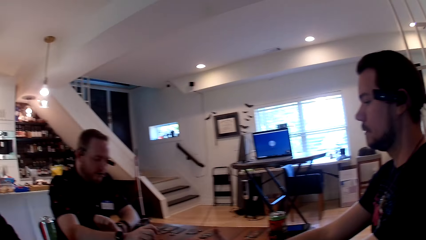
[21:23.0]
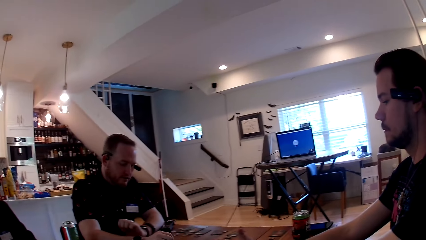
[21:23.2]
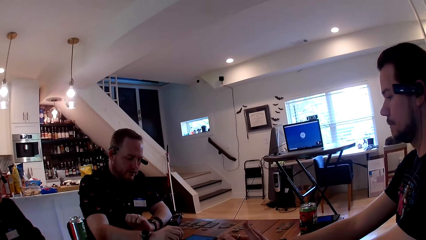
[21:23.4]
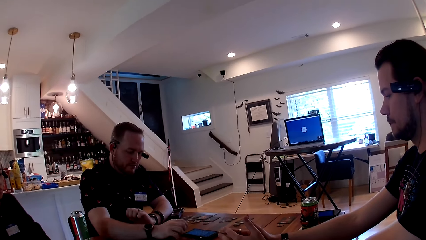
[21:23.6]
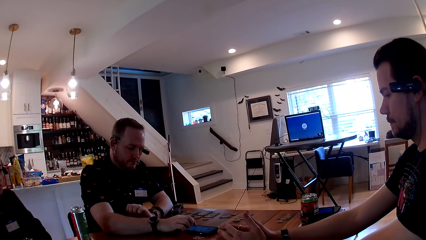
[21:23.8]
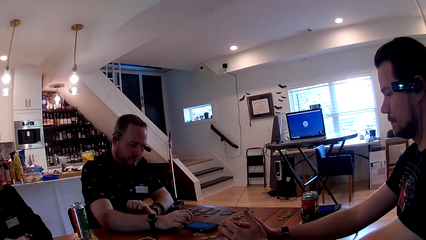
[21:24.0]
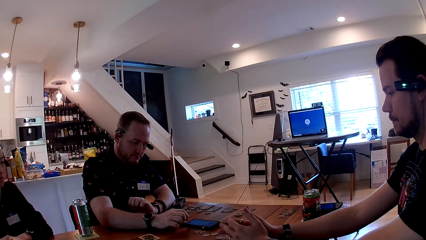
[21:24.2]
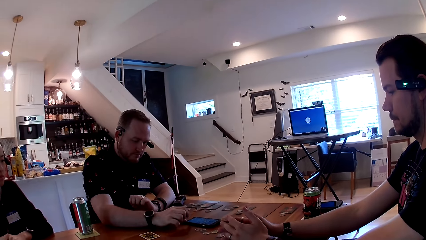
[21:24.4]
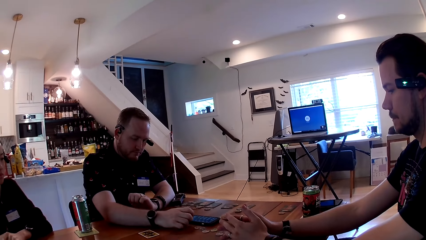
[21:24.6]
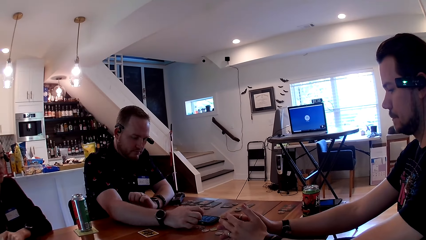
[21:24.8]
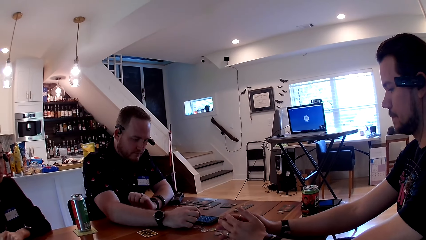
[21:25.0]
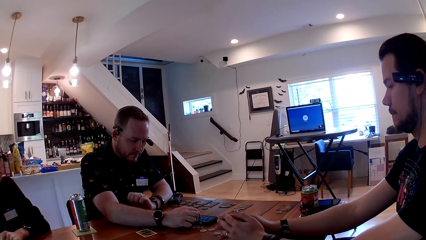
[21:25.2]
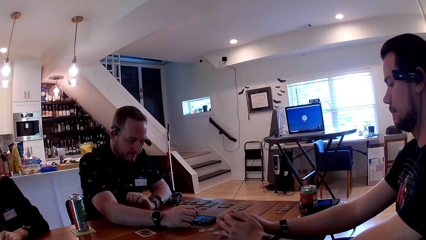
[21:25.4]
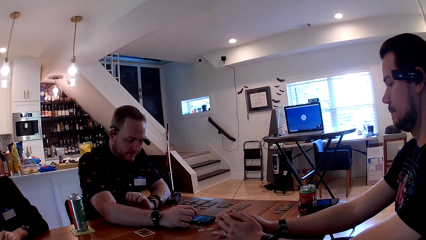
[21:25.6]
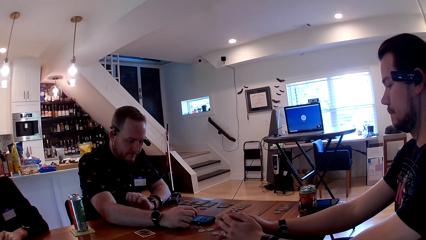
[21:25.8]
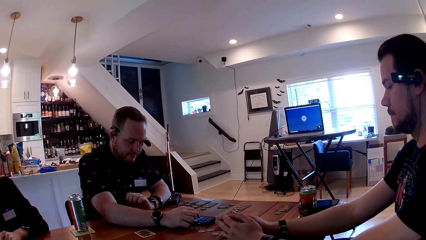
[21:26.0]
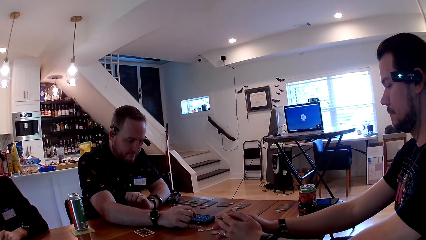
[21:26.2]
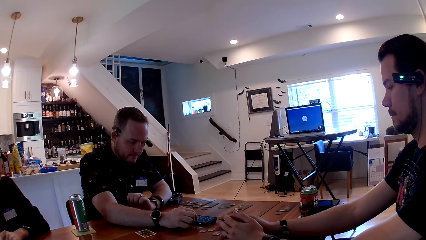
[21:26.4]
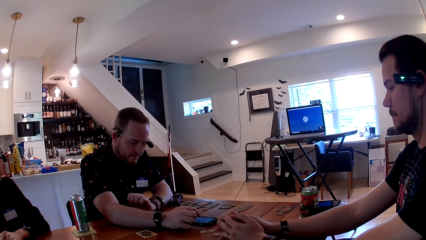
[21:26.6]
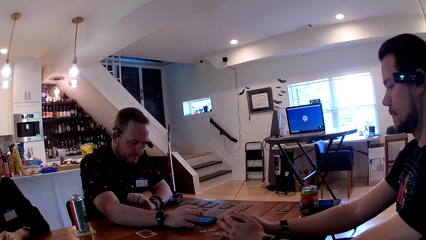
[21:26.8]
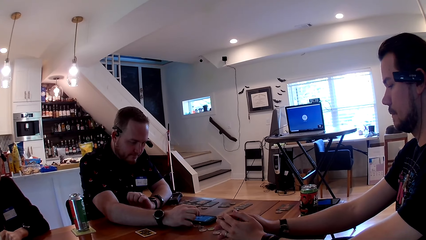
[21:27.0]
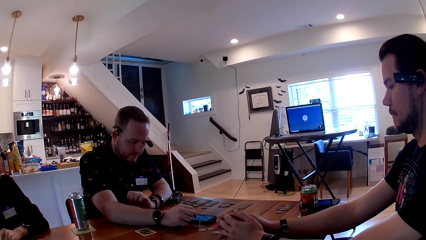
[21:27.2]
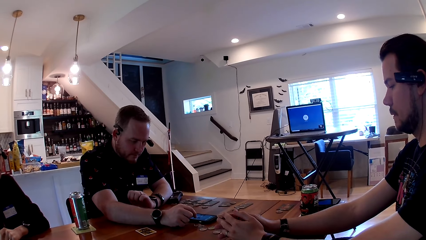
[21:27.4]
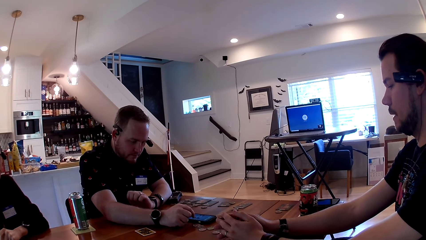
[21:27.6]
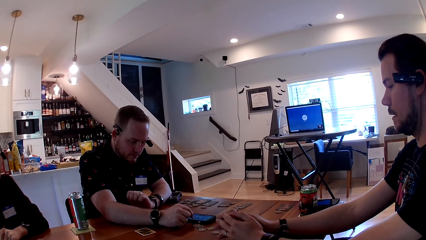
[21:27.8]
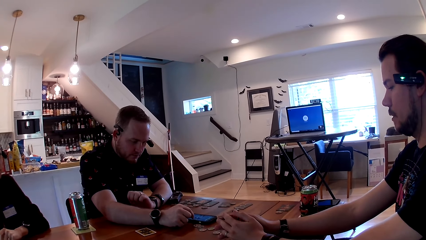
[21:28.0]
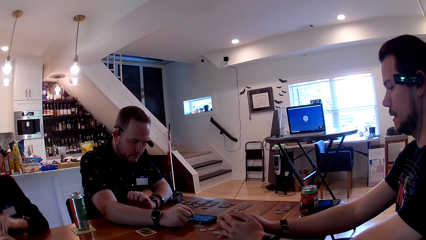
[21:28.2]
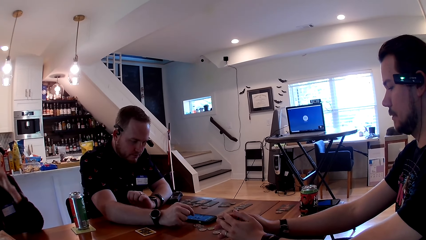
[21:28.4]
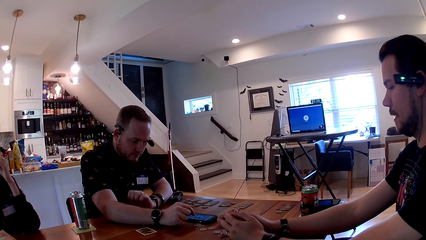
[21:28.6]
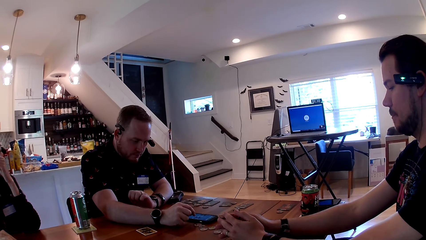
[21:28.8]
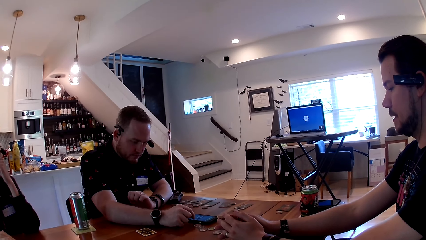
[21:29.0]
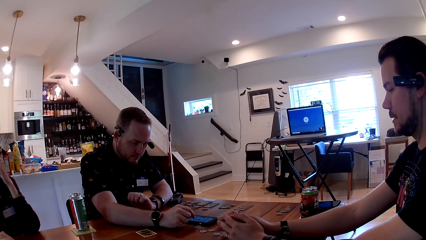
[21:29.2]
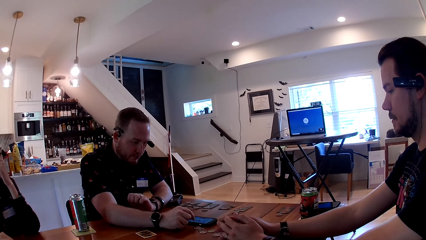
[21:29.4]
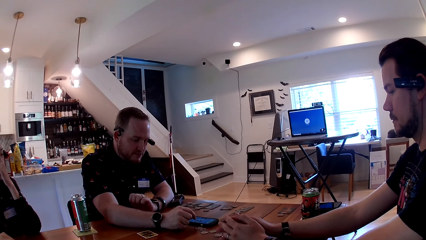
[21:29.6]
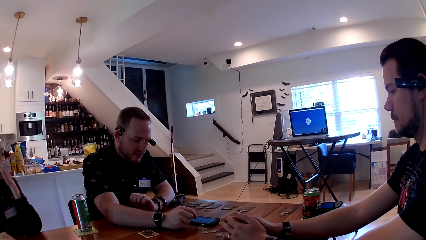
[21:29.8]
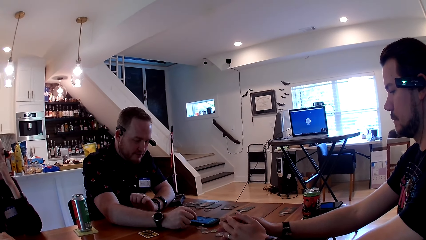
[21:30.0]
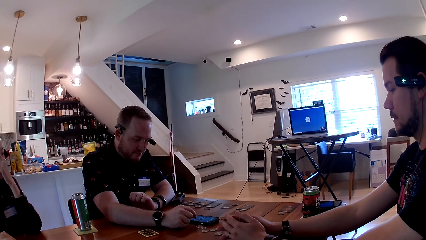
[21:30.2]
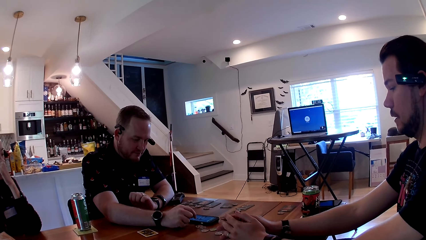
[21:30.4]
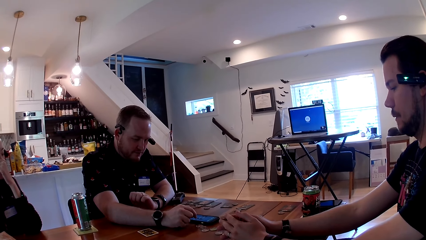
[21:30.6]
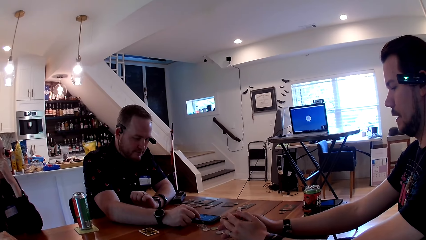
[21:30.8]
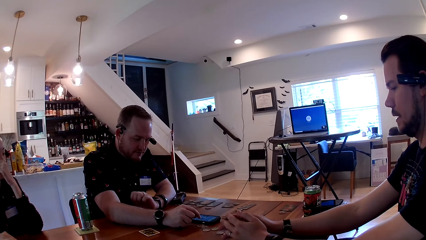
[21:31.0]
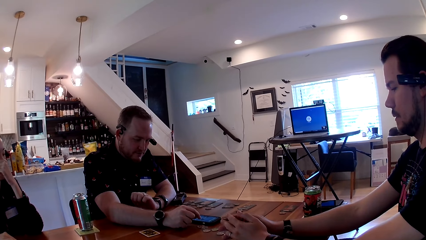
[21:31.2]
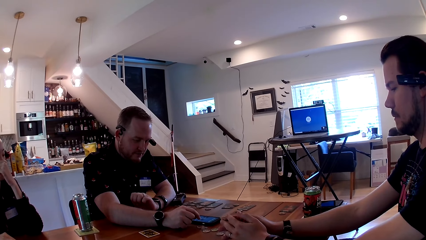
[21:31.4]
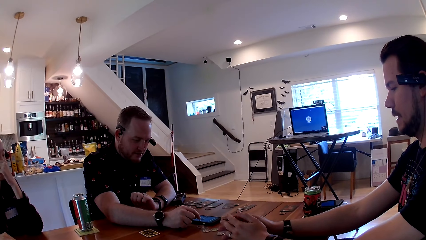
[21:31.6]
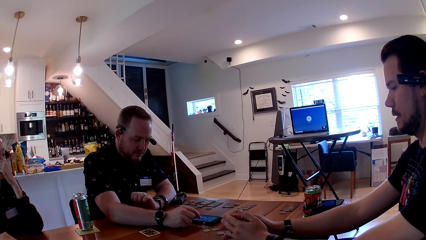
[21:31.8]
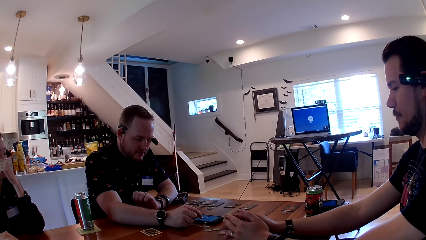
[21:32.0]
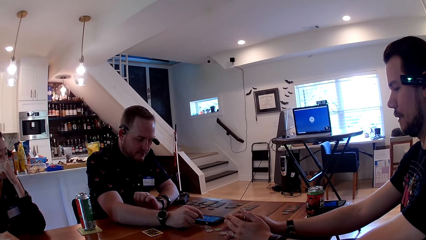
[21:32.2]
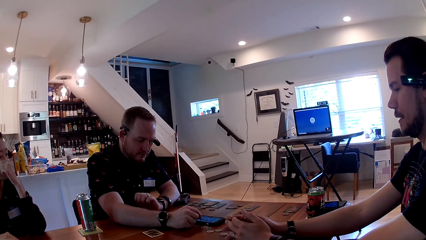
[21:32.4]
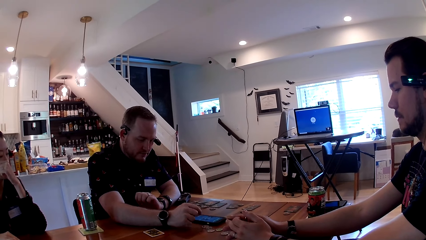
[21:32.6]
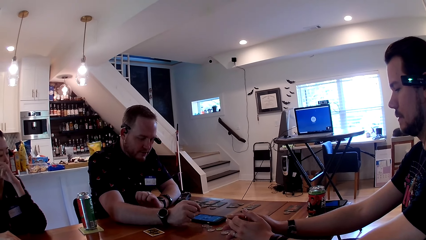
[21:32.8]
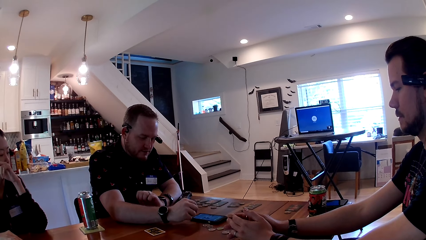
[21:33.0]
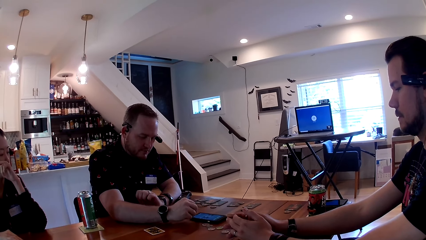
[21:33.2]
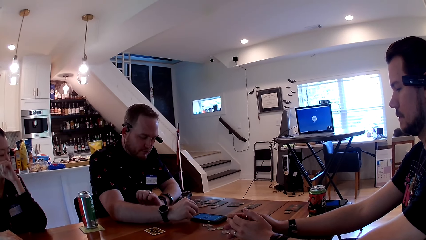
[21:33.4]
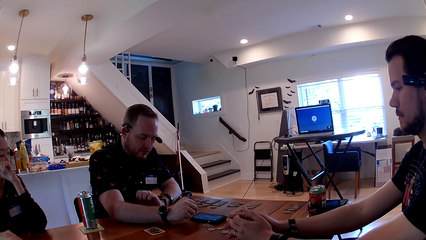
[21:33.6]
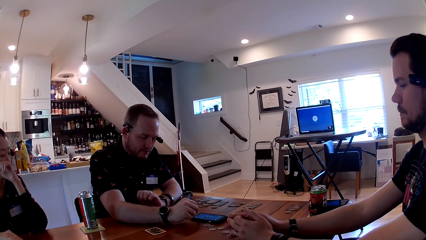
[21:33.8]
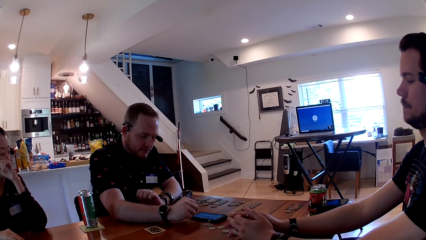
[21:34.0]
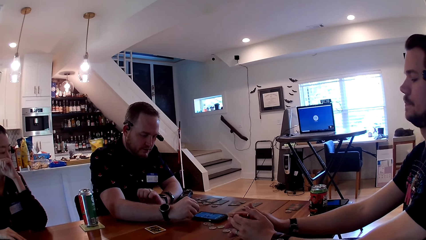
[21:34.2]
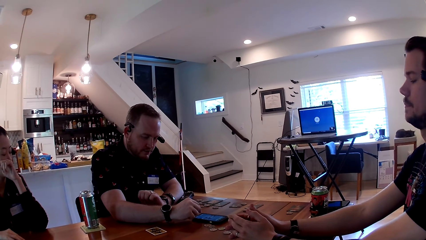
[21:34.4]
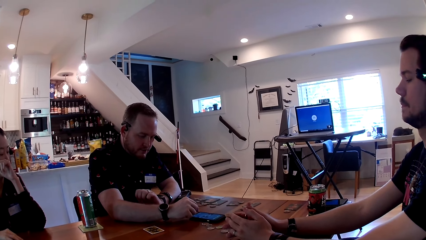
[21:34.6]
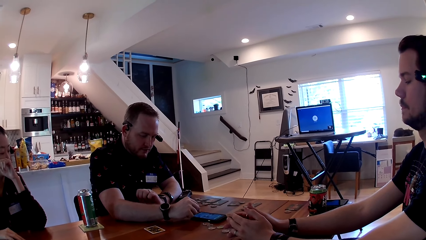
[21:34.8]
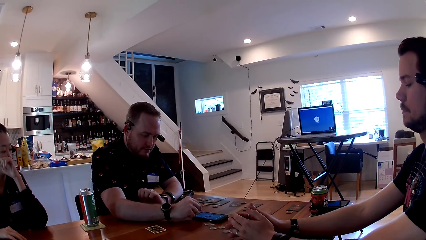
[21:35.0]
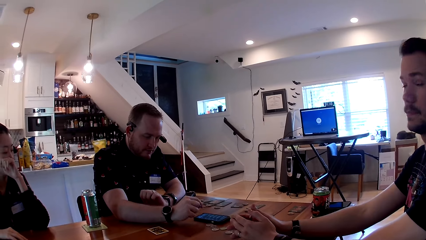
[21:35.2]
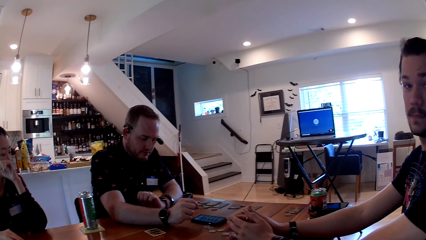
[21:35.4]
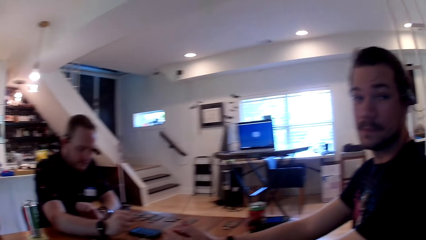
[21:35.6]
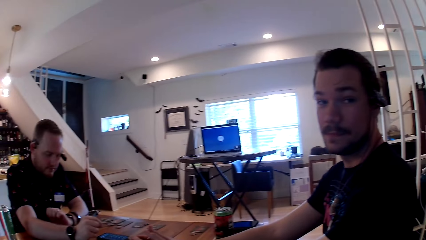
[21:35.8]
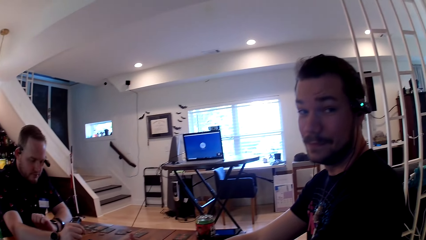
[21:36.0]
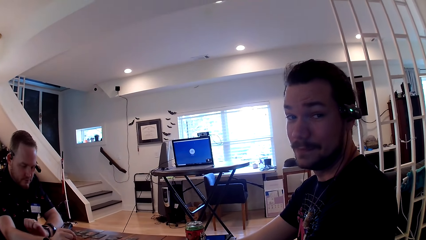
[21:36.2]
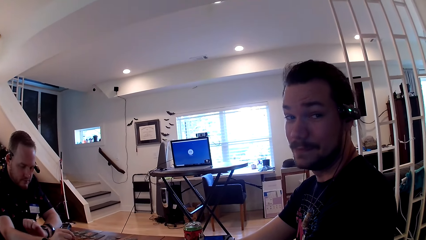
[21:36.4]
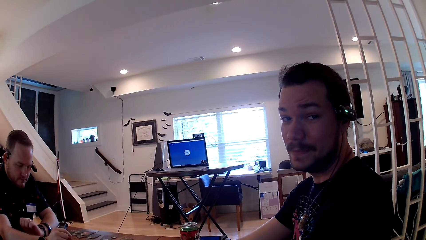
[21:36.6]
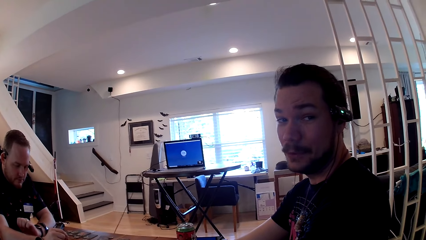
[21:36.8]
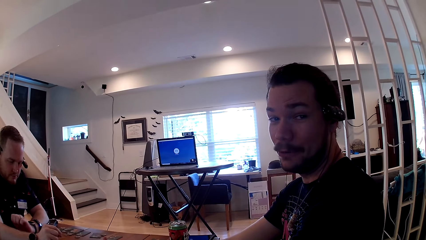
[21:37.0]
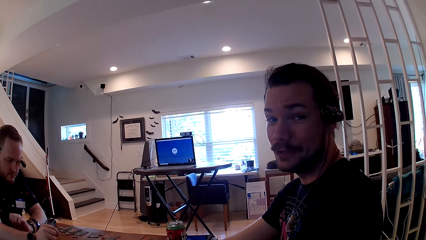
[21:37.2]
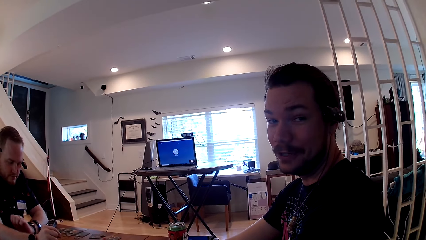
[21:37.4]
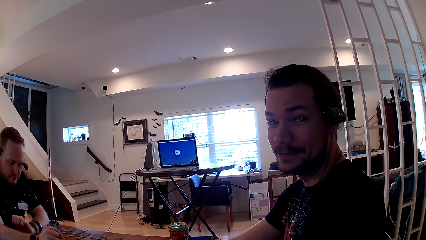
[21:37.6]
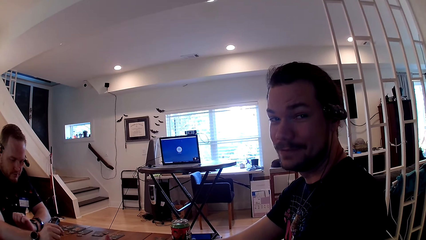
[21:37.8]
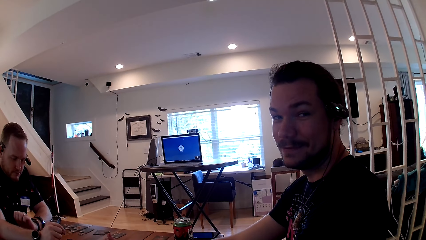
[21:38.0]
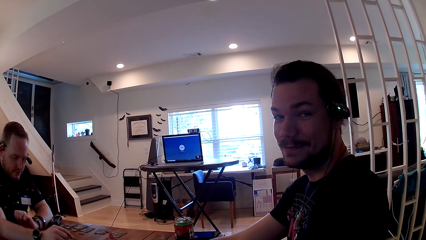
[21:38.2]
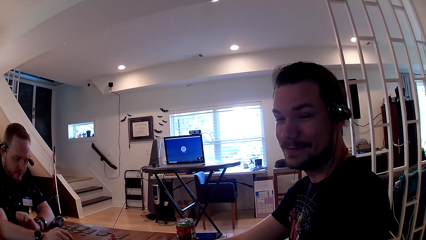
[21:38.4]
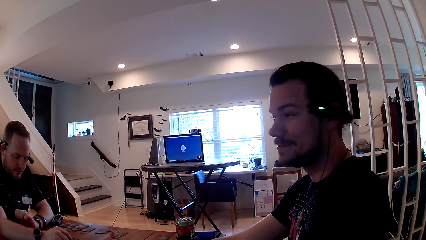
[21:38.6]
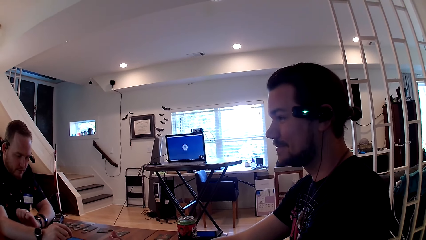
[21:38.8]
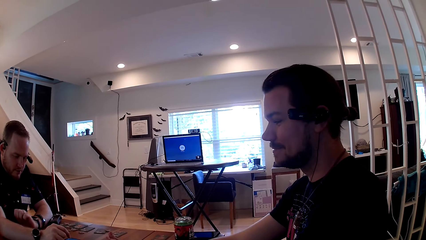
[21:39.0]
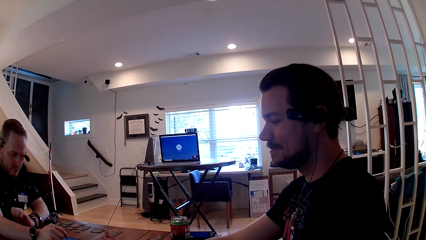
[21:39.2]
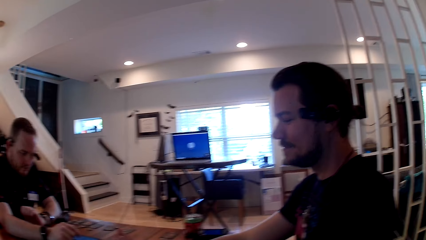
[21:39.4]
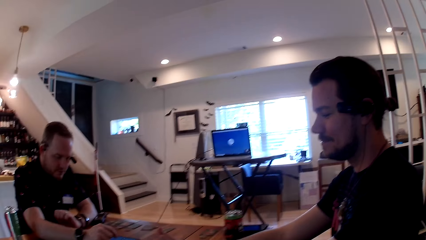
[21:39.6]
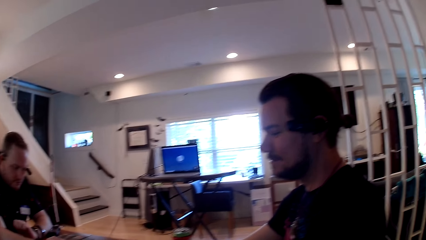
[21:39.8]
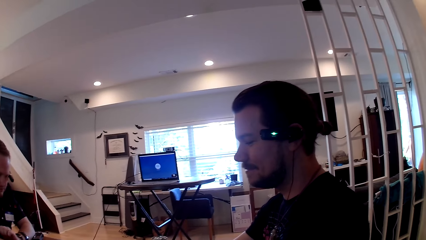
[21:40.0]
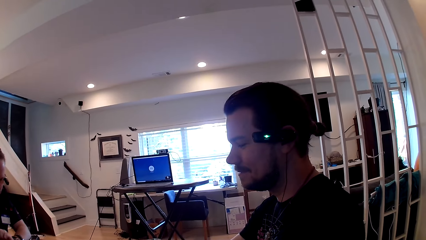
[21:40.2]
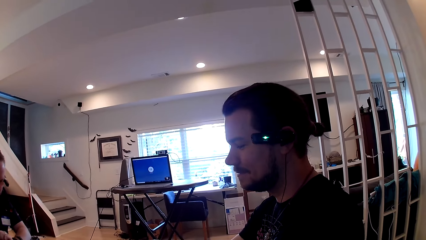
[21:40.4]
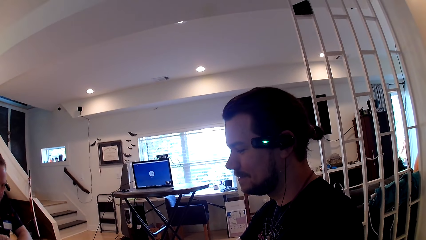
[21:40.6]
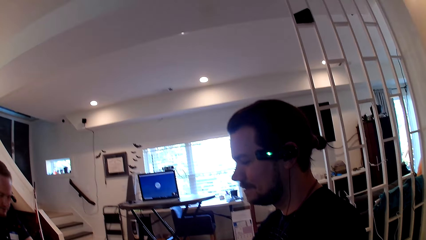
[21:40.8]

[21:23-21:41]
The camera wearer converses with the man. Another man converses with the first man. The other man presses the phone on the table with his right index finger. The first man converses with the other man. The camera wearer converses with the first man. The other man speaks to everyone.
